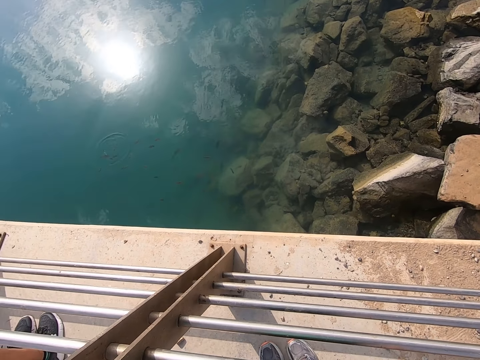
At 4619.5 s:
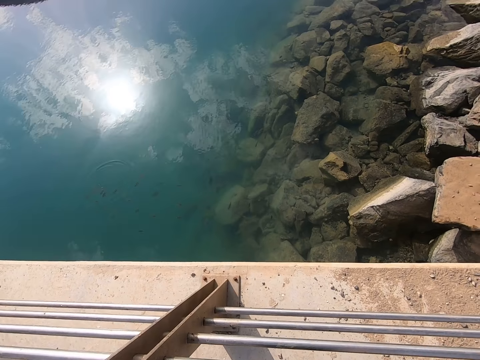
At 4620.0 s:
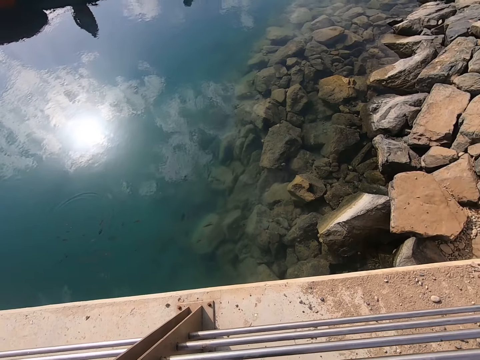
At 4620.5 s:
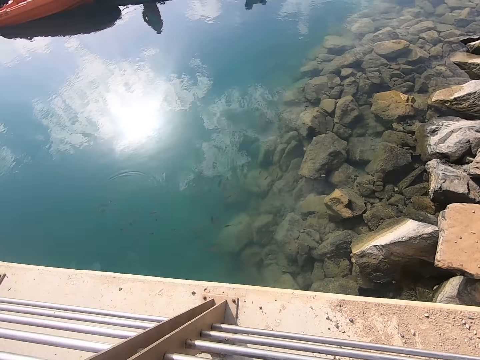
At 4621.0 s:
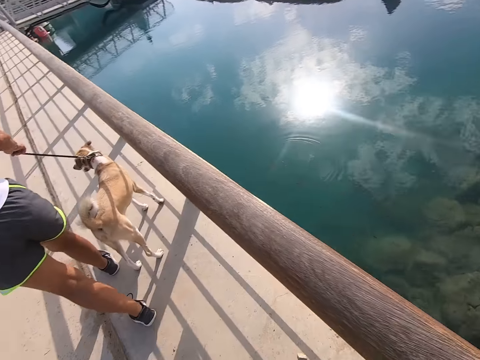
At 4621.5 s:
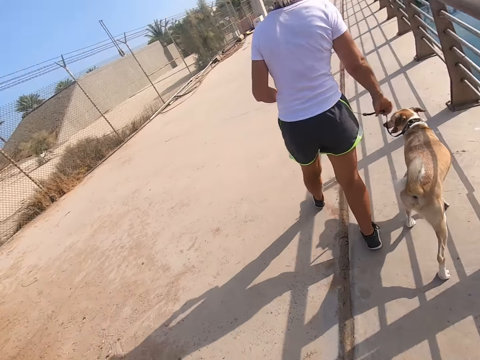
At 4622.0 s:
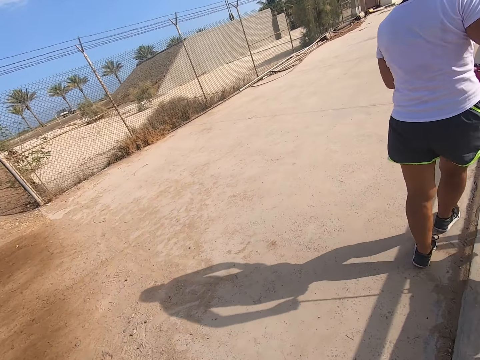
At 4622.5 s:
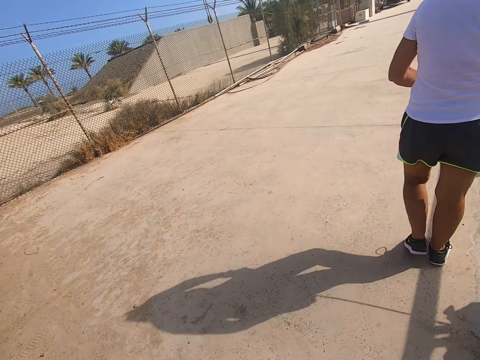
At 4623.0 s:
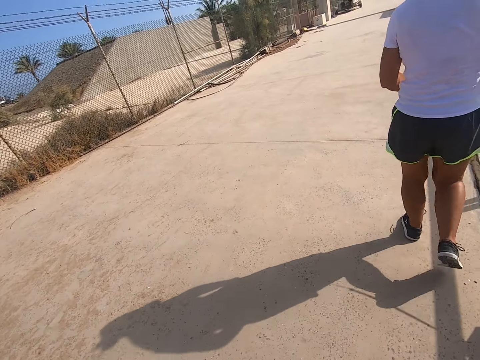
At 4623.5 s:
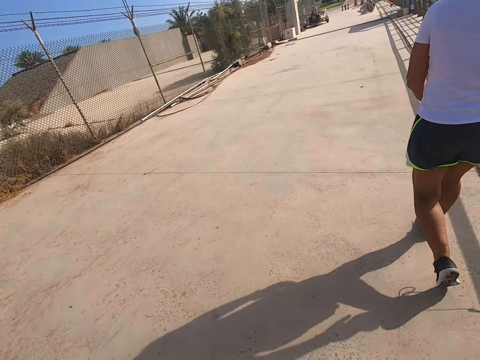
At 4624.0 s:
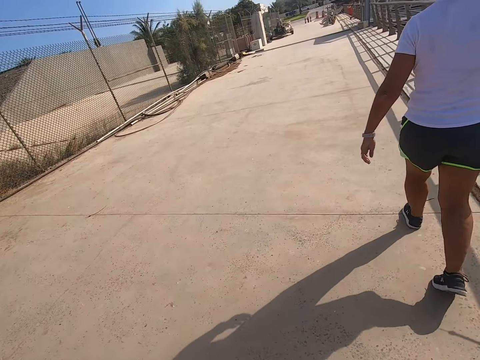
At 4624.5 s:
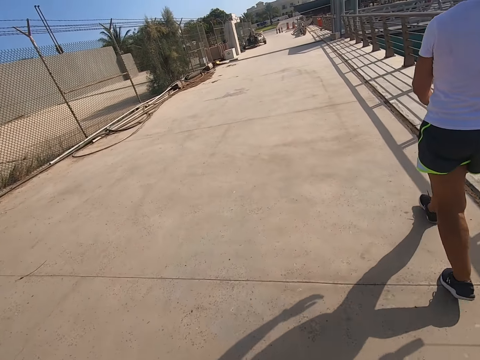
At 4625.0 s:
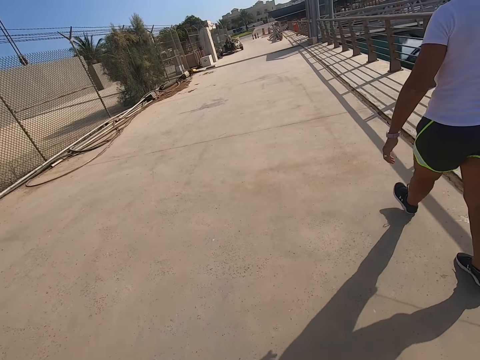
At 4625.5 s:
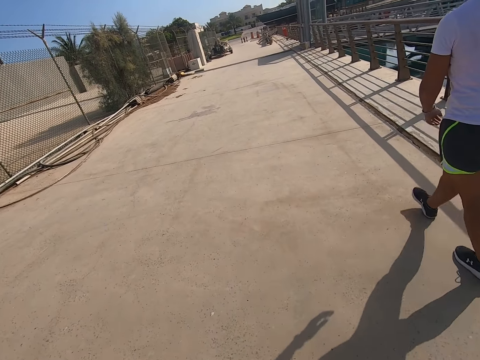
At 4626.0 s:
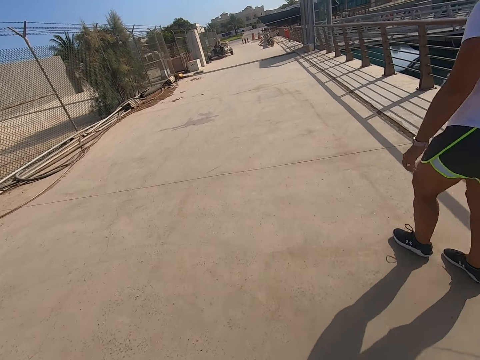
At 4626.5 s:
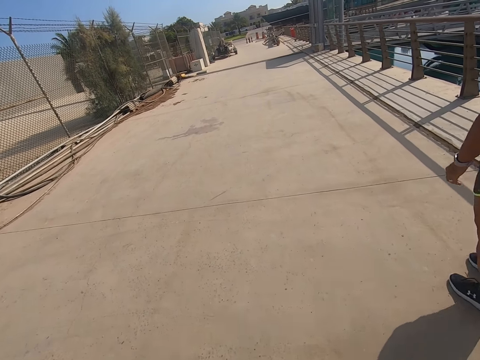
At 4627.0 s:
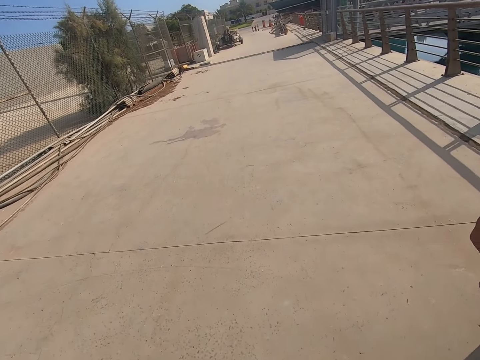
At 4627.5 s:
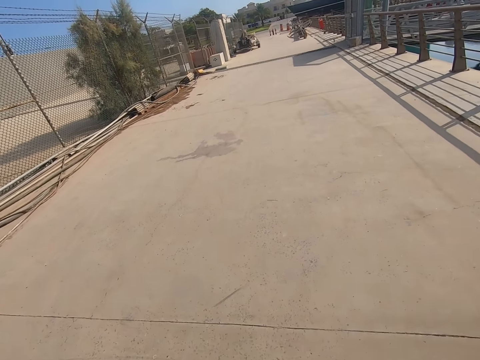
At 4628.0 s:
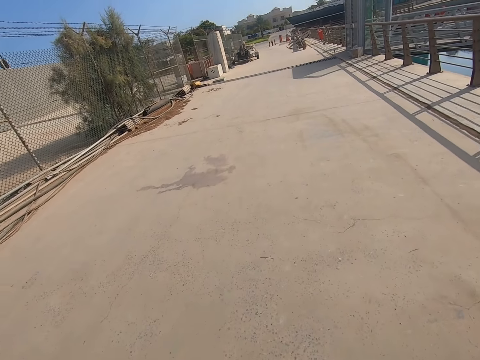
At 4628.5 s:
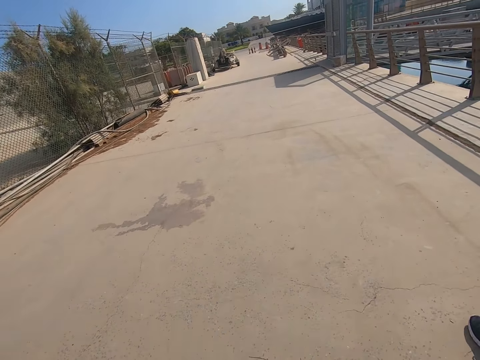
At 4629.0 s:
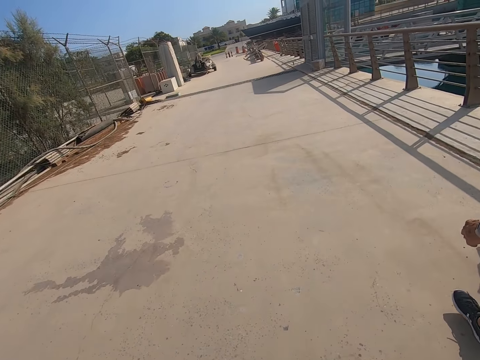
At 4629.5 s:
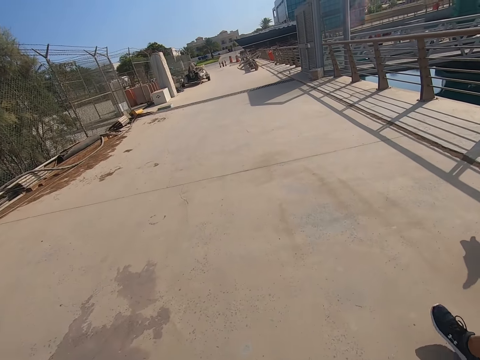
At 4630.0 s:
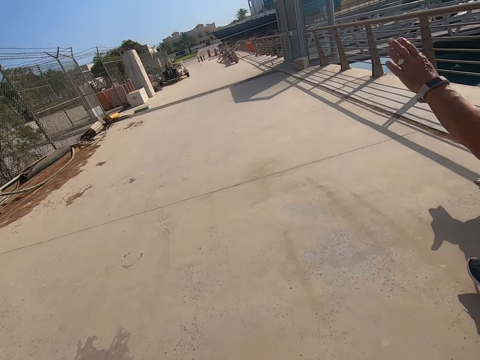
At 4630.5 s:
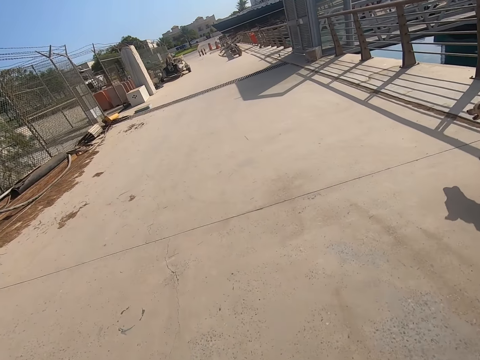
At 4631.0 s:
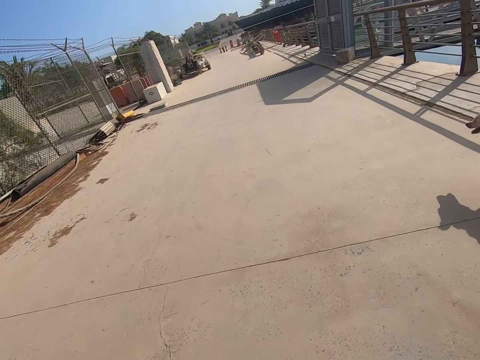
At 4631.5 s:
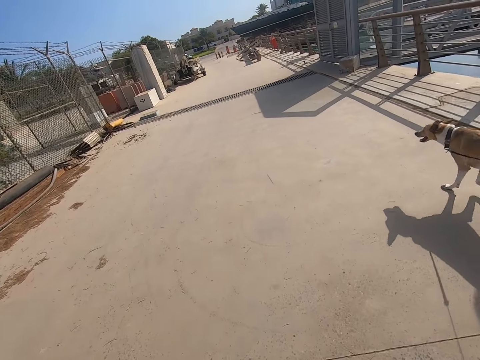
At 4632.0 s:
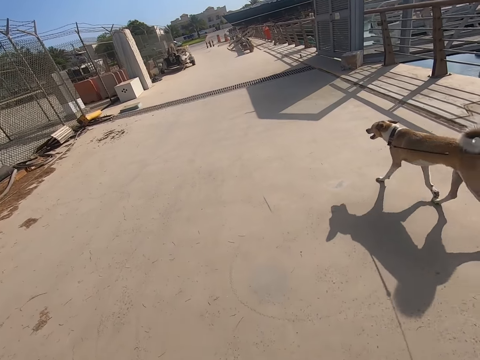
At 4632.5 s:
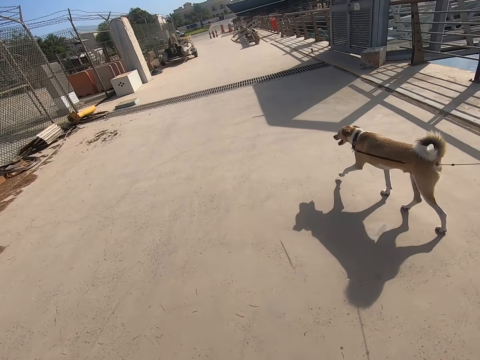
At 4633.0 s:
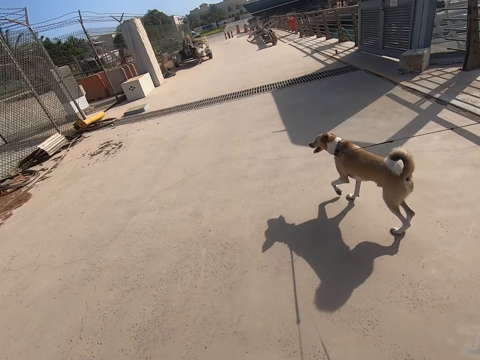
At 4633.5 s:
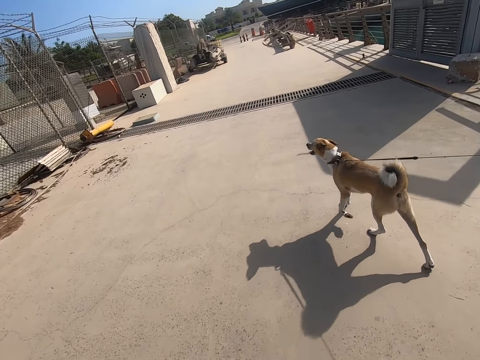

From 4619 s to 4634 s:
A woman walks the dog on the beach park across the bridge. She exchanges the leash to the right hand and walks along the bridge. The camera wearer walks across the bridge. They walk on the beach park.

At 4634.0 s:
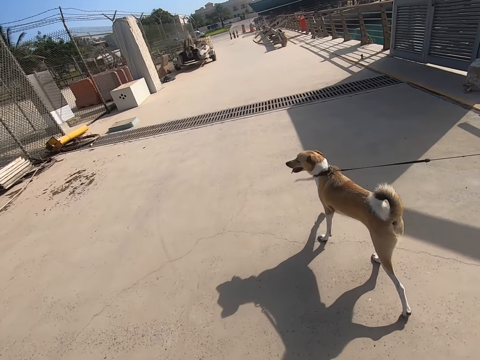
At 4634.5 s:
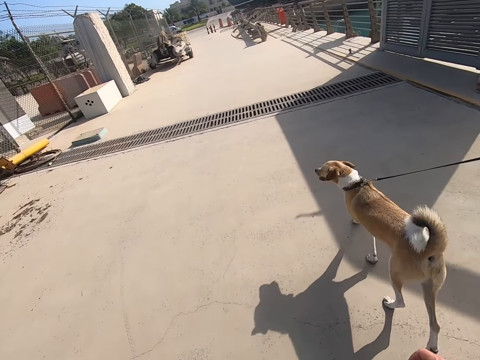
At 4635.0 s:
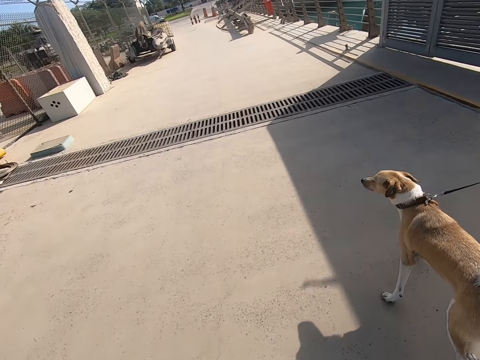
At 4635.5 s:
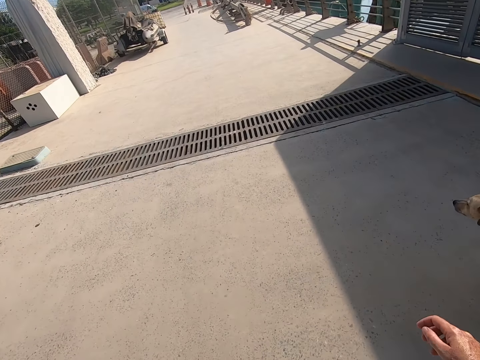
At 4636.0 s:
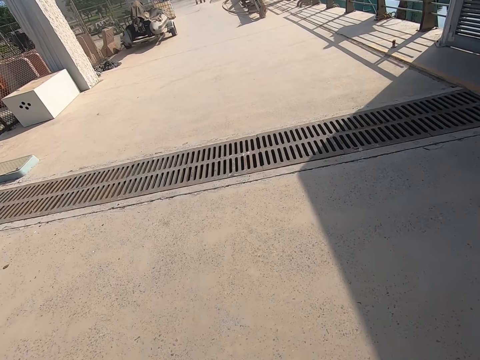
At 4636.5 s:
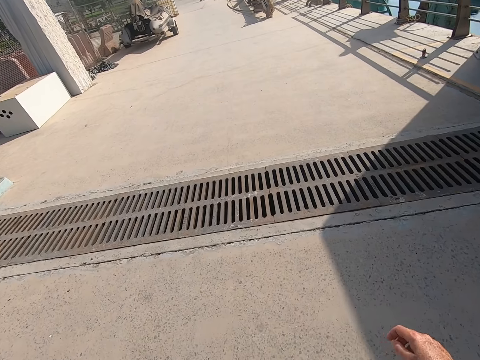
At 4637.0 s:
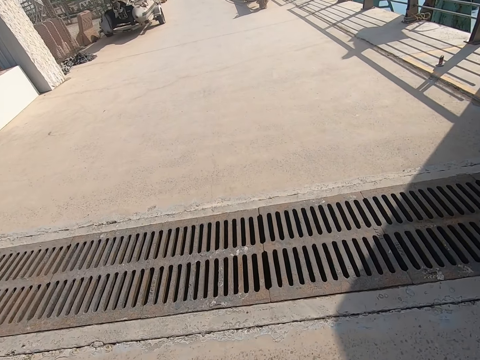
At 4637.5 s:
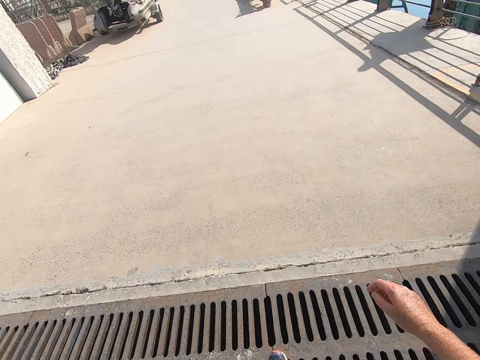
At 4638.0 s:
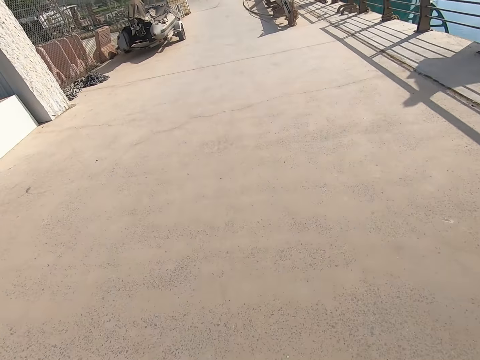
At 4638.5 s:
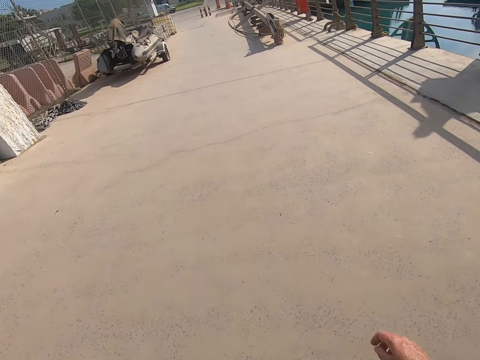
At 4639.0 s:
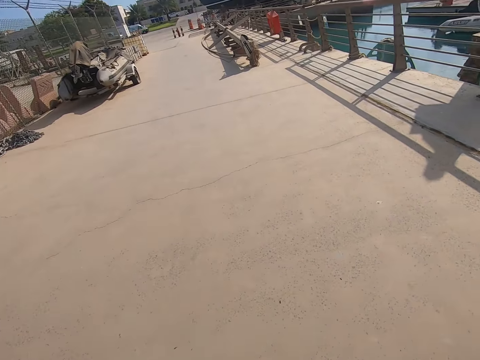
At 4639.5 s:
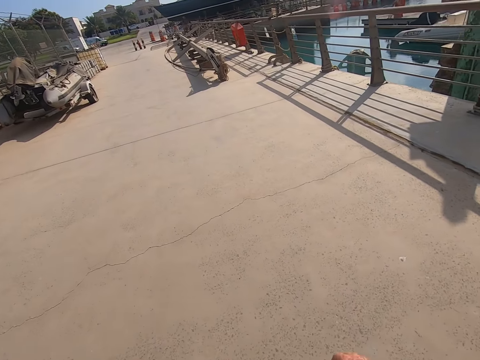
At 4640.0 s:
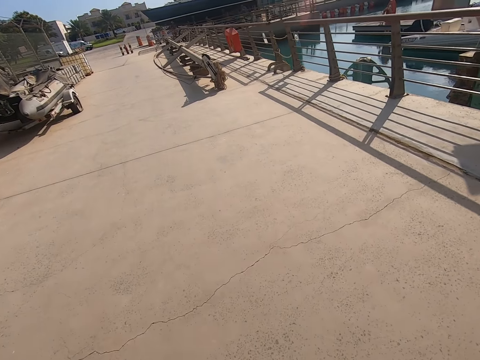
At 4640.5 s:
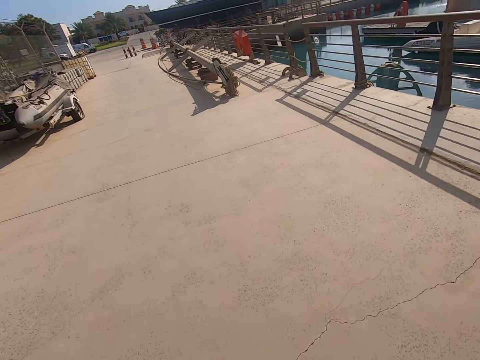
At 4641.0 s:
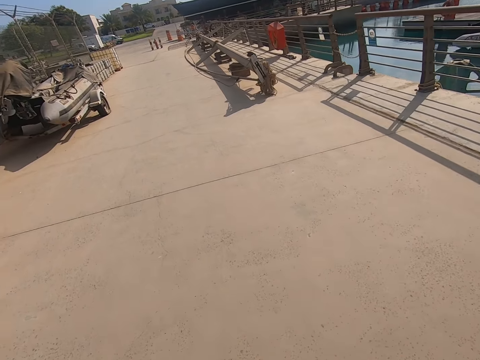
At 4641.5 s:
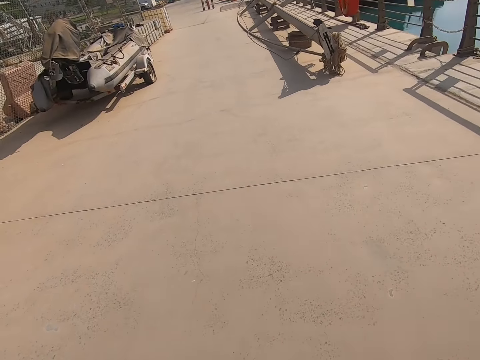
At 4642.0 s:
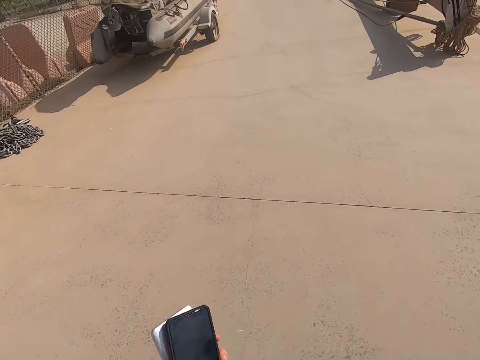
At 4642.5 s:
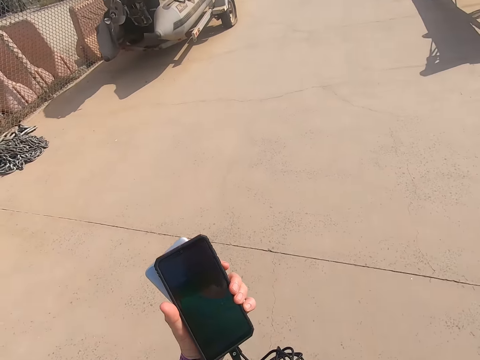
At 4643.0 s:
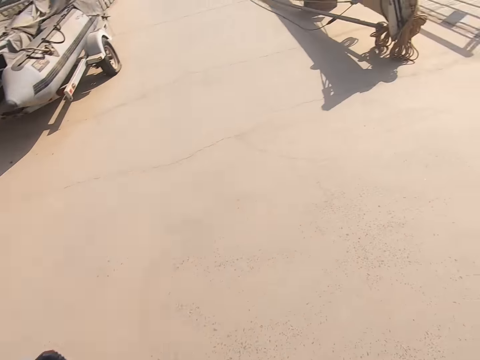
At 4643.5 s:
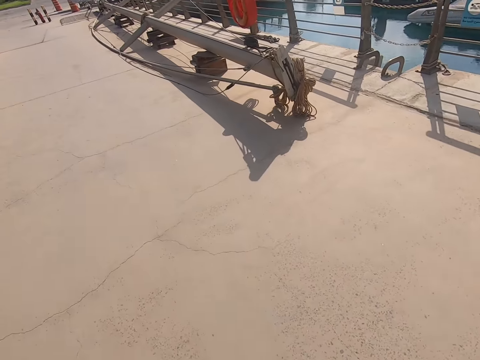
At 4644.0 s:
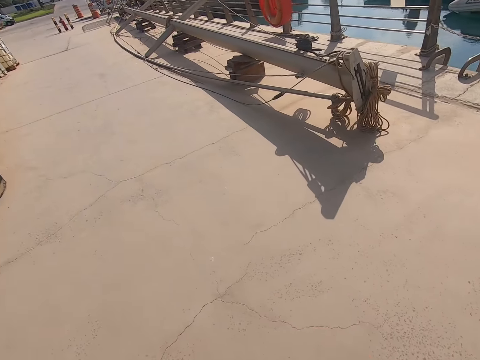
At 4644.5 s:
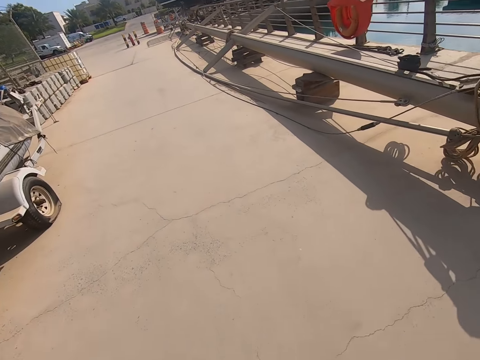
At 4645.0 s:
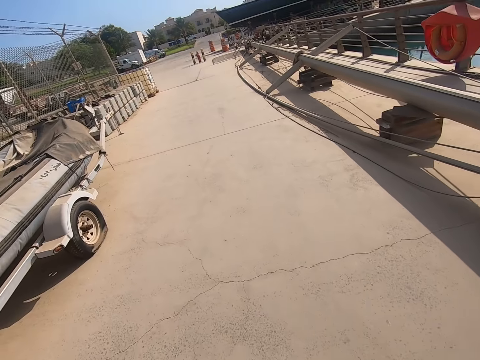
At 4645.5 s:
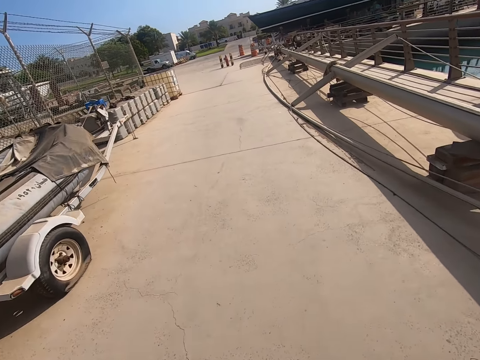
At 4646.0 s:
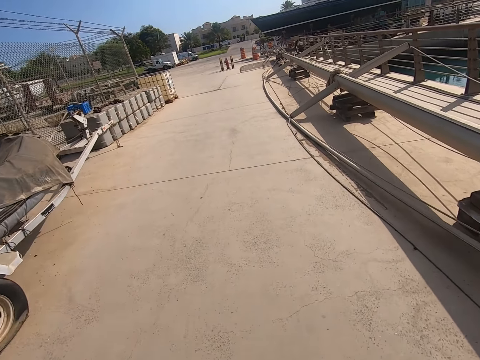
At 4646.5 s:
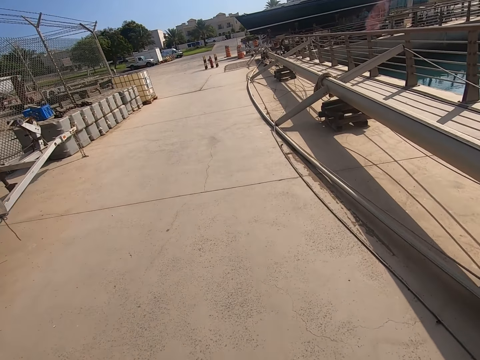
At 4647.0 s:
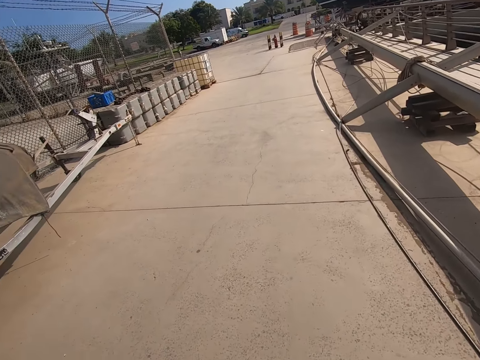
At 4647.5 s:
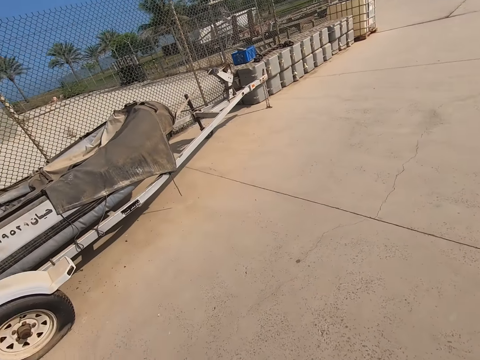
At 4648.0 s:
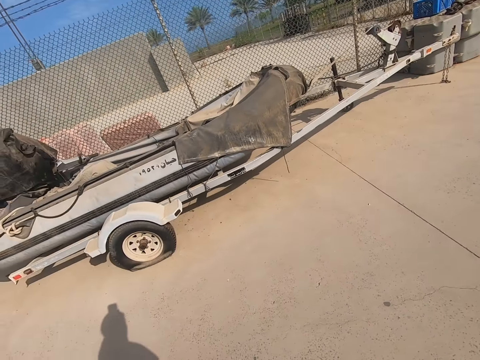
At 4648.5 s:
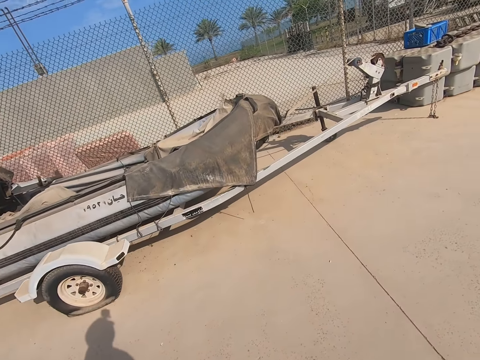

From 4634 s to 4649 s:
A person pulls the leash. The camera wearer walks across the bridge. They stare at a phone, hold the cell phone up on the left hand, and walk across the bridge on the beach park.
